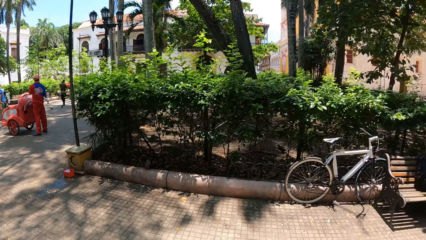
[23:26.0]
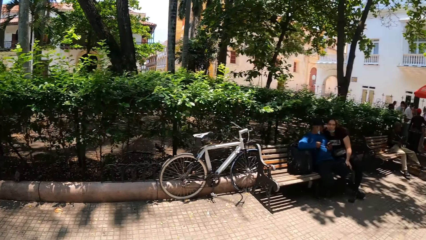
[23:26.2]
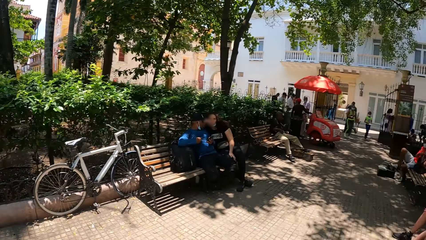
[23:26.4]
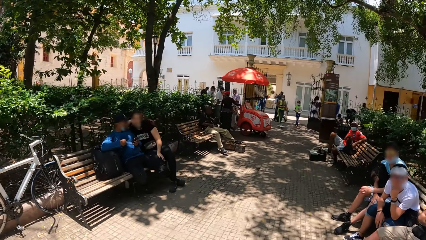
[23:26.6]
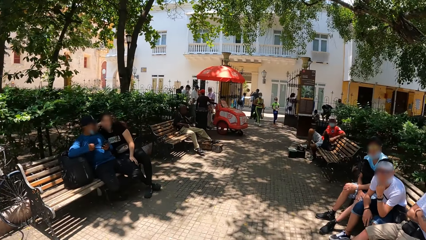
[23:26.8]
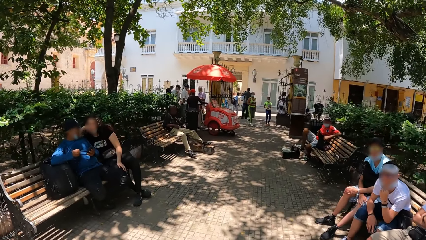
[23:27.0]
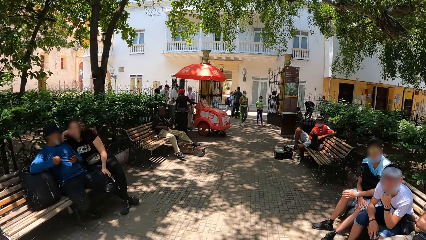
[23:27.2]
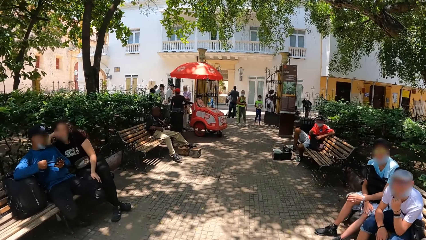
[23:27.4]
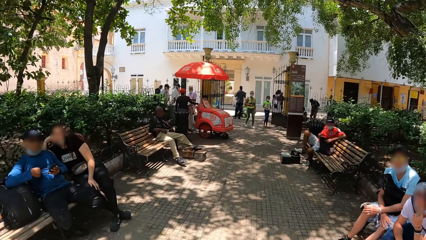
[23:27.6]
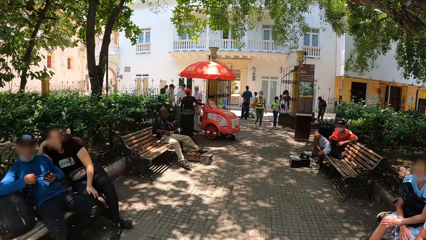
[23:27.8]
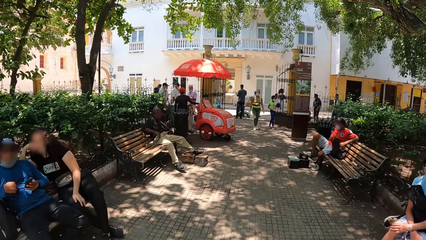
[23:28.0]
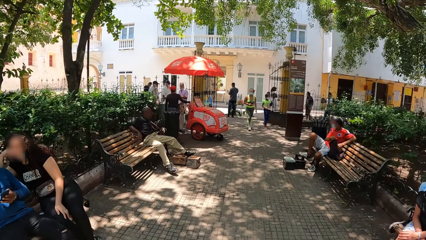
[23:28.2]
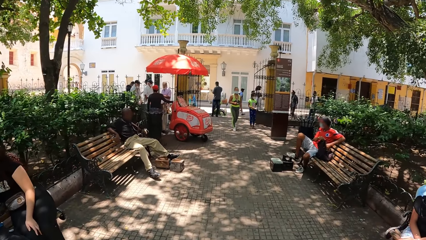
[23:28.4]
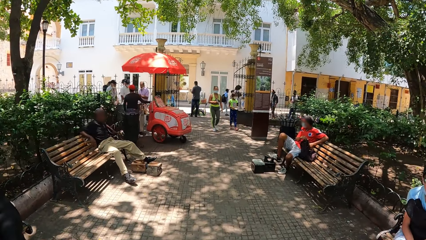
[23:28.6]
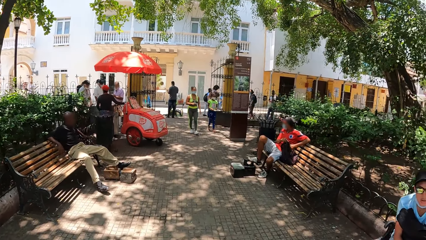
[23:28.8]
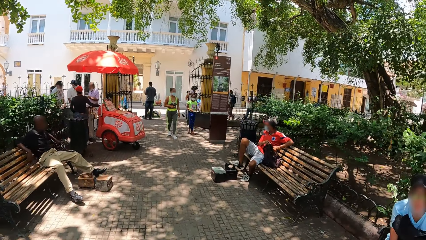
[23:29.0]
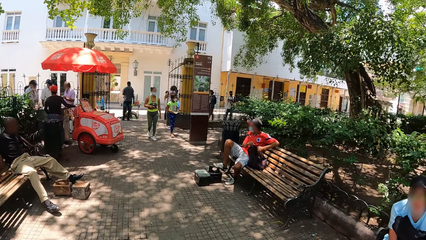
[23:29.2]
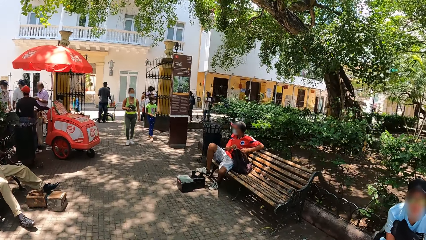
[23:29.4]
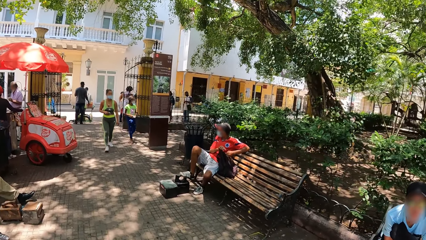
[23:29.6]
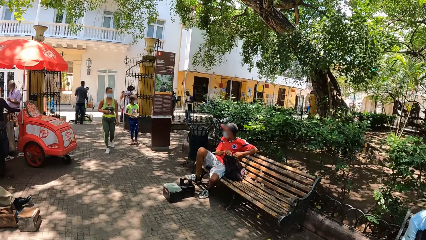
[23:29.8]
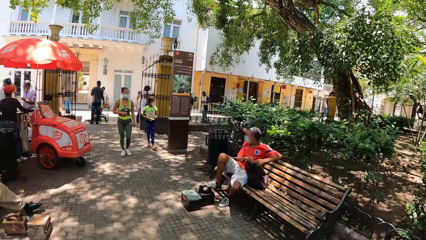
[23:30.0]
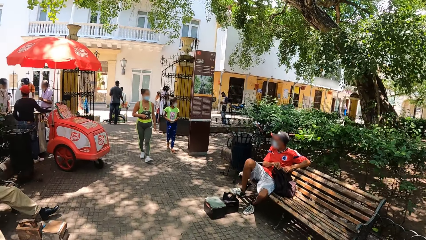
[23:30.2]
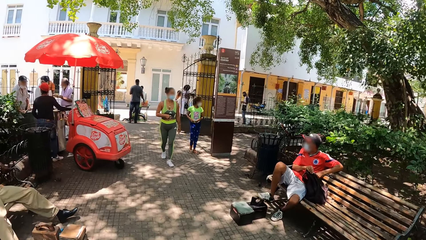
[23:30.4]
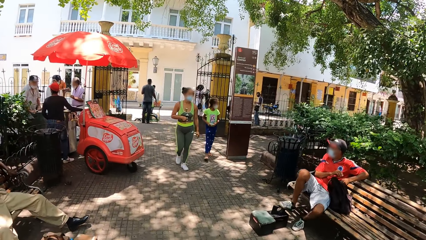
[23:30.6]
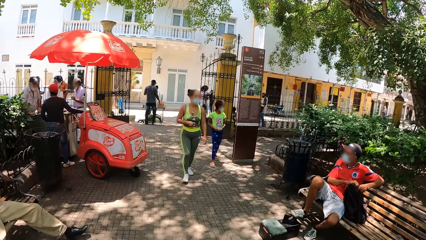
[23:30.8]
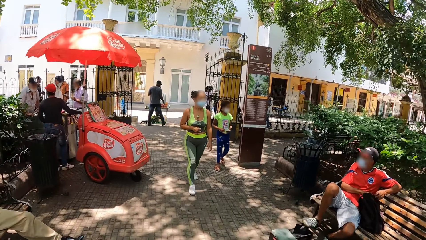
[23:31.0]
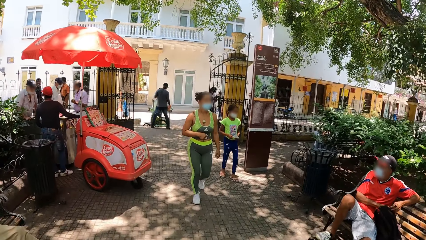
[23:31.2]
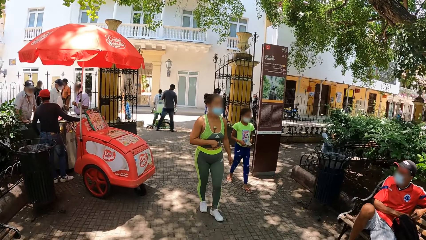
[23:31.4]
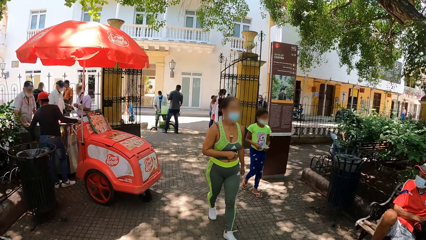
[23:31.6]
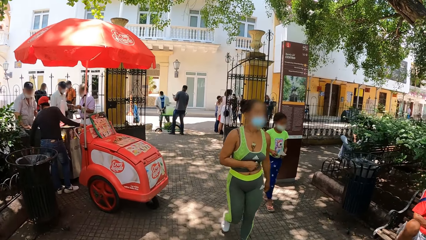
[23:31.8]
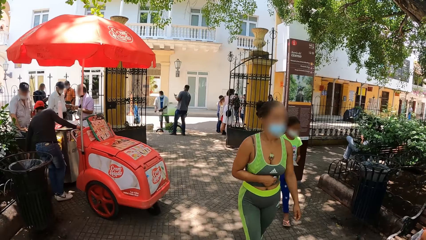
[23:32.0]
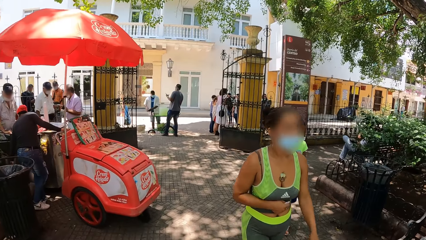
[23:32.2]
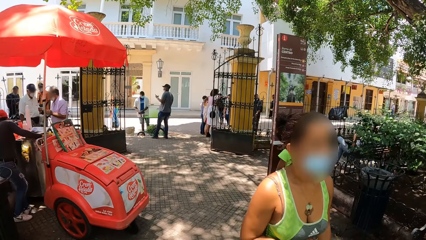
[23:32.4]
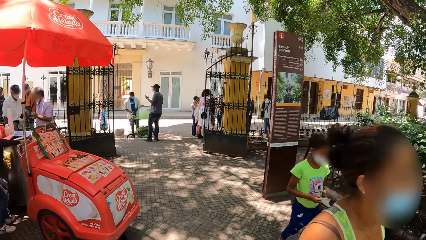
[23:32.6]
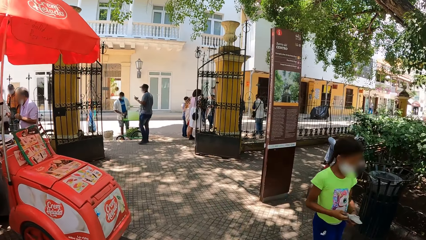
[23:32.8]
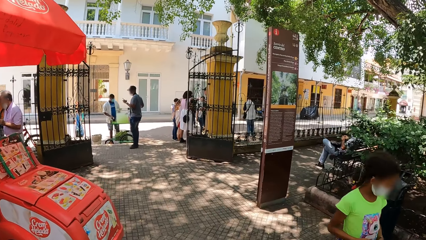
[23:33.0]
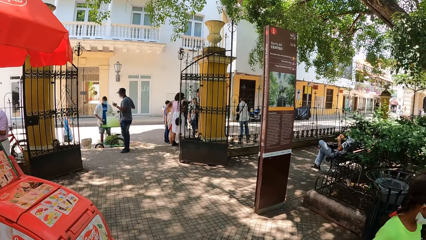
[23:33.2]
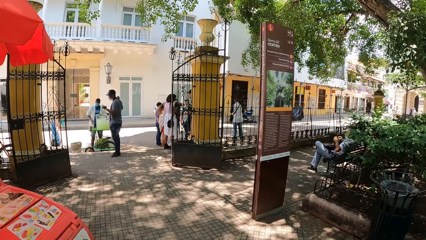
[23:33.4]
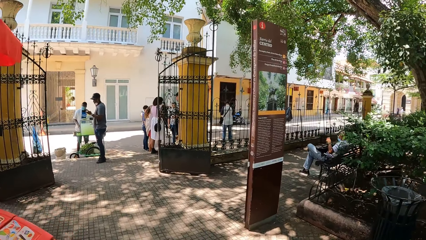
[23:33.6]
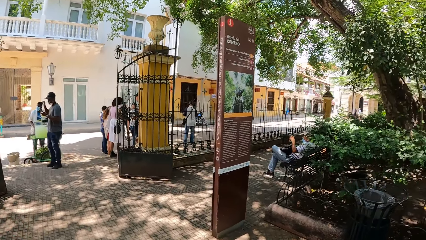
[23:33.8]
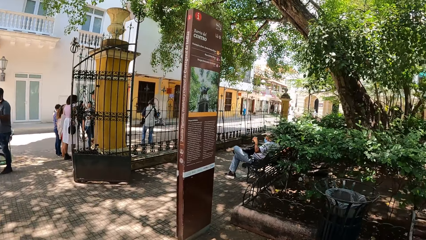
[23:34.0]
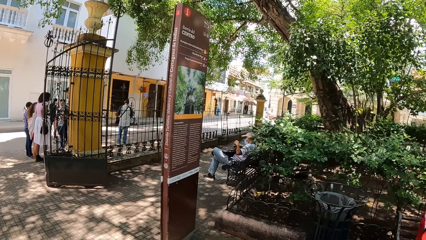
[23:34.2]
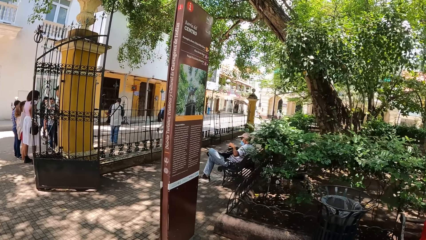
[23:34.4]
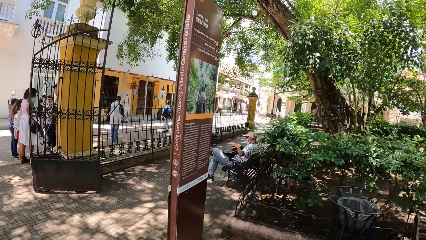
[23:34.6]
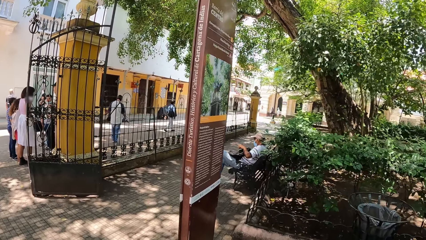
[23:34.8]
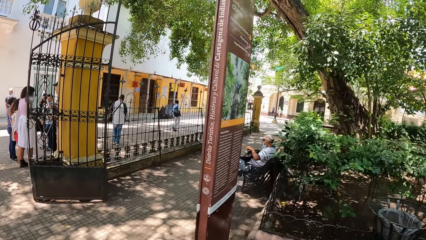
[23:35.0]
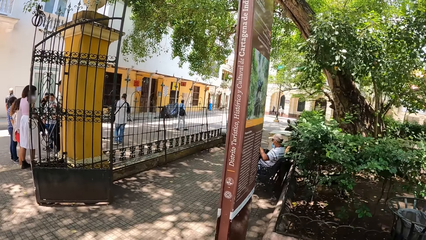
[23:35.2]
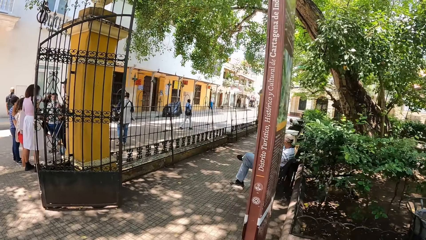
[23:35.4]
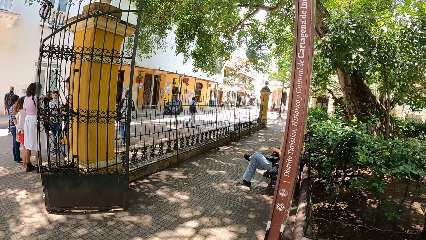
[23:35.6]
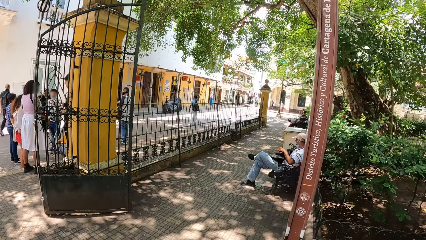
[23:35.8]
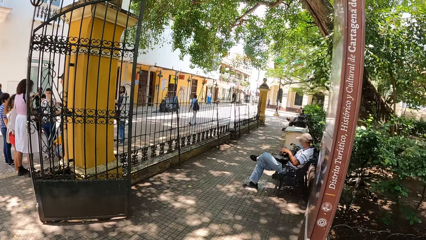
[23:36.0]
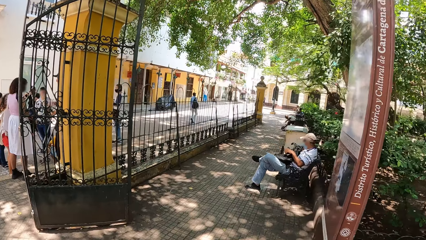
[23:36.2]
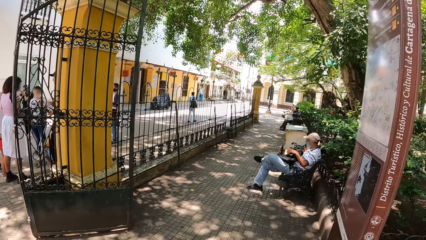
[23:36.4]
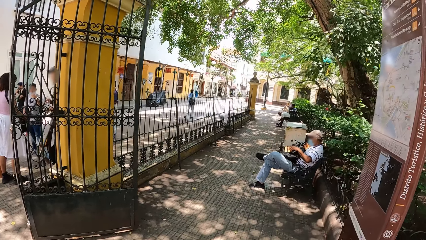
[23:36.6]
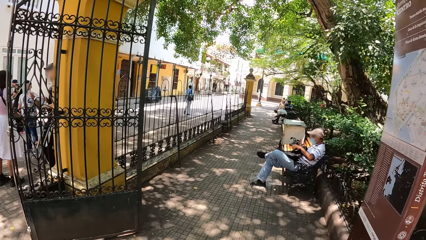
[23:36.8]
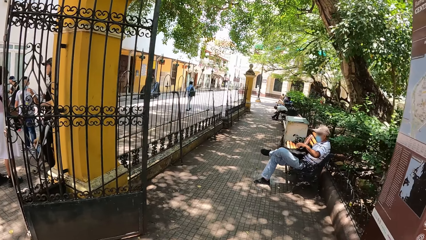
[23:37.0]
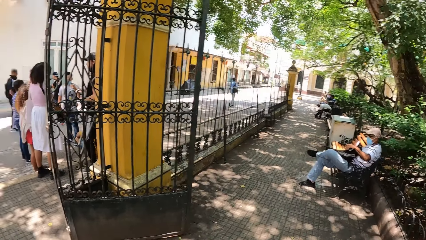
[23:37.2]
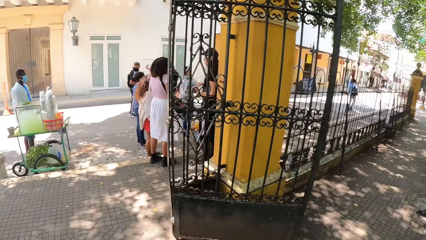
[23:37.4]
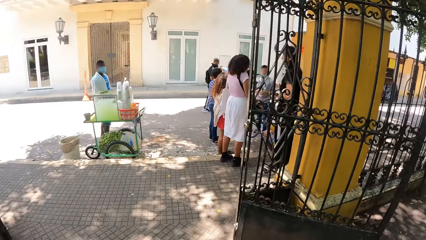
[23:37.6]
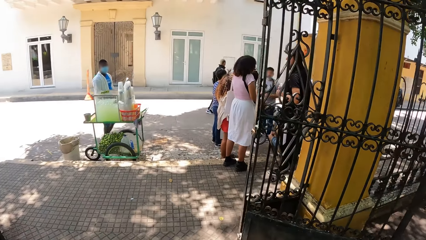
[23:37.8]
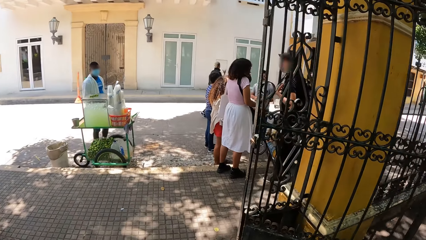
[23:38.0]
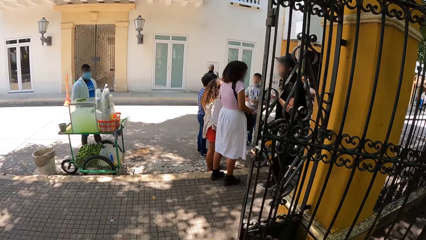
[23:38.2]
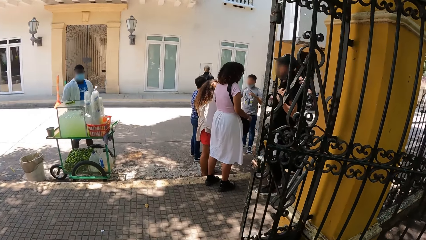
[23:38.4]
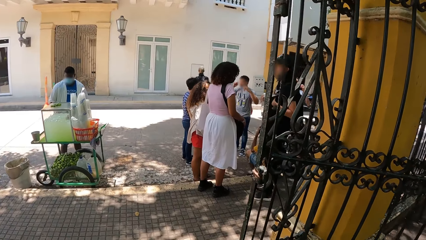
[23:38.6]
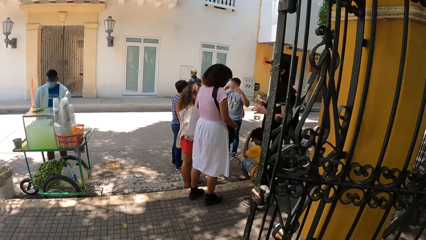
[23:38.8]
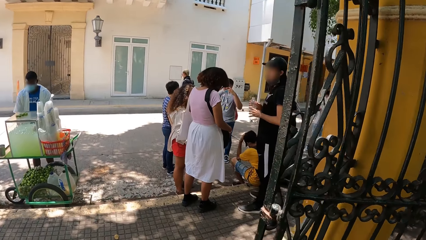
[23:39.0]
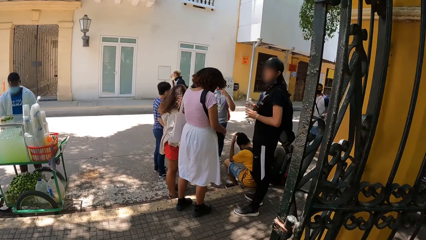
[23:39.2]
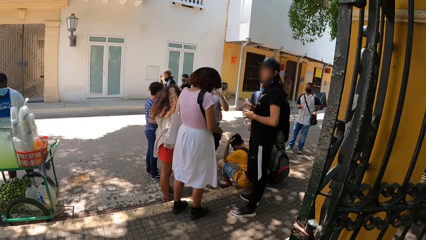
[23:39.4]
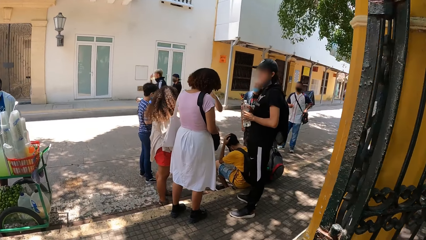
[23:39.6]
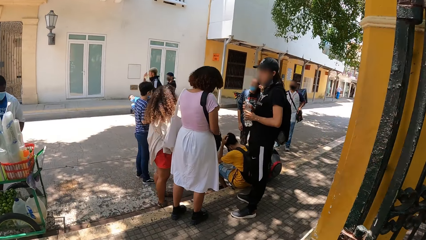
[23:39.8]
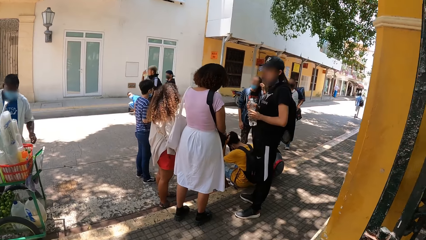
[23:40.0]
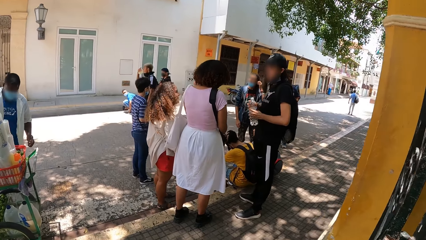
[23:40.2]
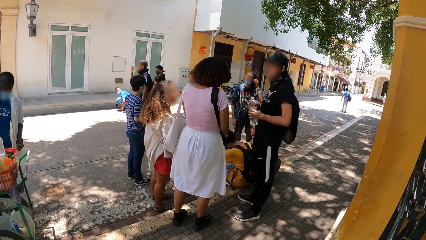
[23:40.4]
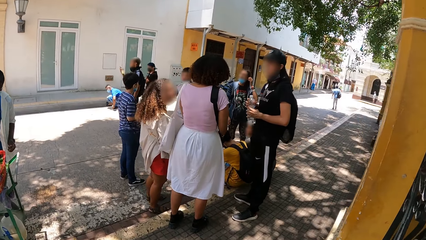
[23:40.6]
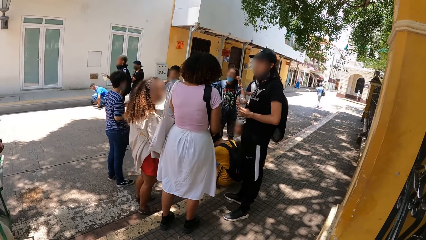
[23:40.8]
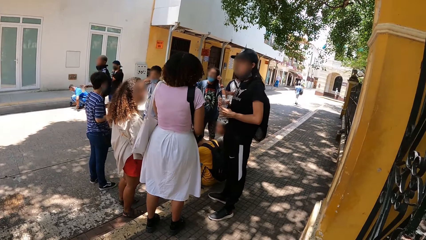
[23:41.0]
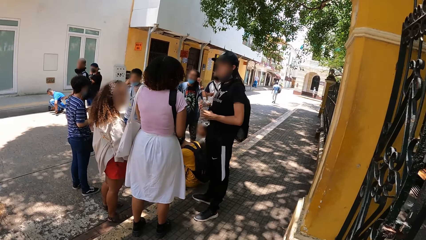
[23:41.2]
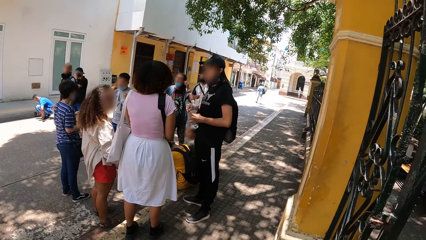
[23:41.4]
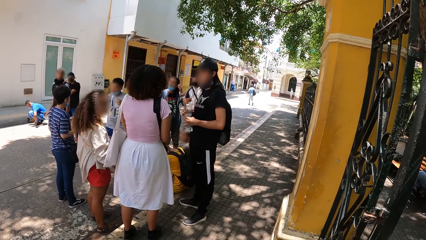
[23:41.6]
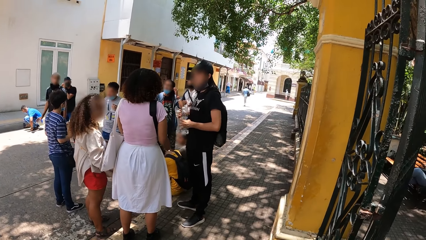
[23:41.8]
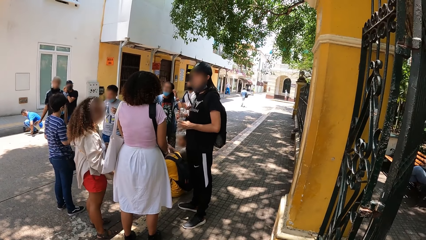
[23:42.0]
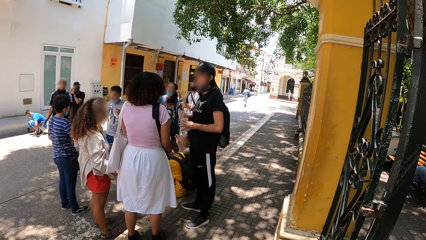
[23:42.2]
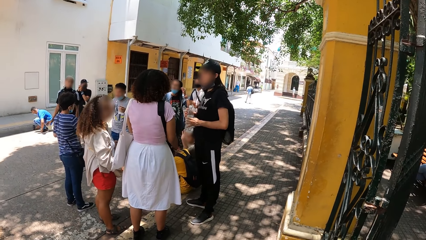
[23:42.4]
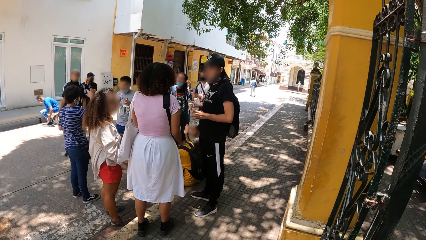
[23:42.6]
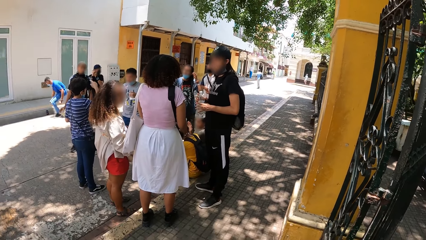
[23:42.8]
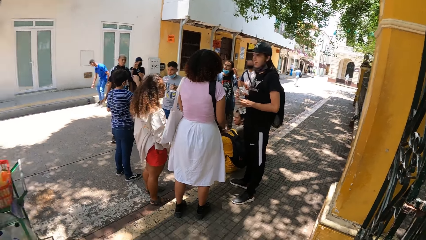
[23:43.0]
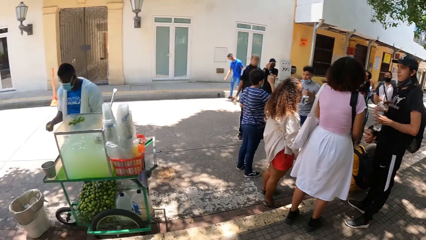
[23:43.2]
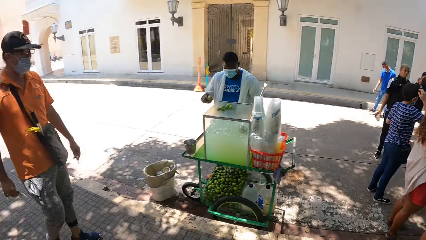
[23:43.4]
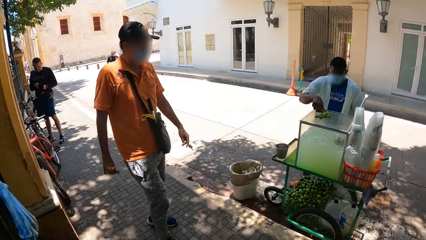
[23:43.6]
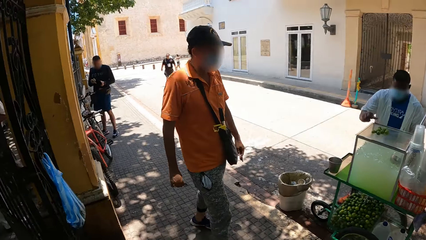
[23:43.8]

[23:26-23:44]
The camera wearer walks around. They look around.
